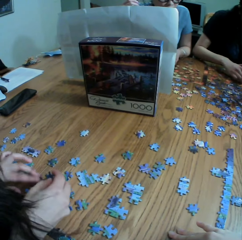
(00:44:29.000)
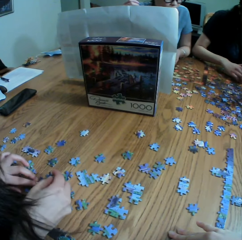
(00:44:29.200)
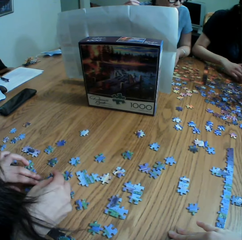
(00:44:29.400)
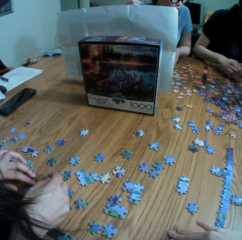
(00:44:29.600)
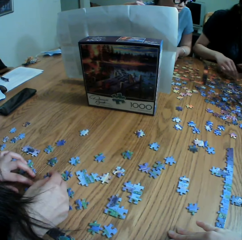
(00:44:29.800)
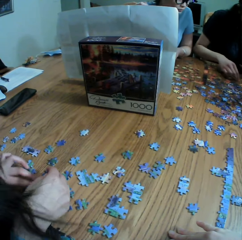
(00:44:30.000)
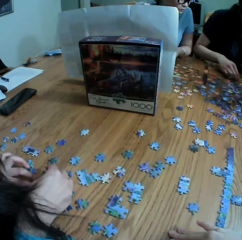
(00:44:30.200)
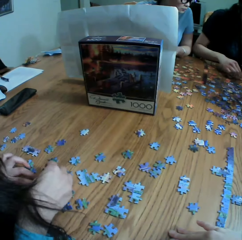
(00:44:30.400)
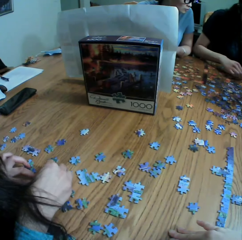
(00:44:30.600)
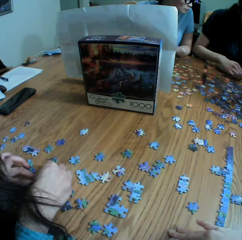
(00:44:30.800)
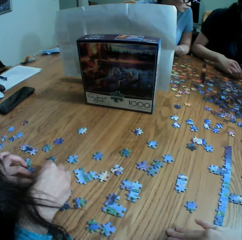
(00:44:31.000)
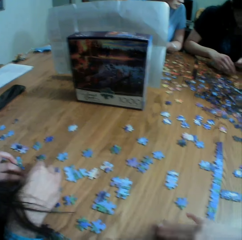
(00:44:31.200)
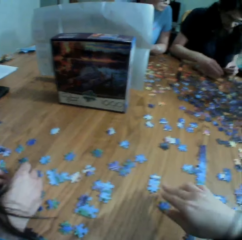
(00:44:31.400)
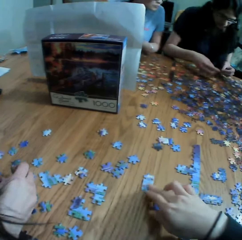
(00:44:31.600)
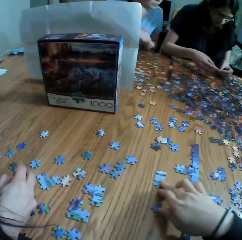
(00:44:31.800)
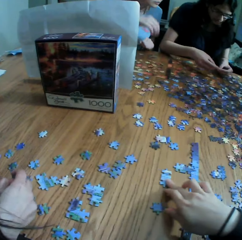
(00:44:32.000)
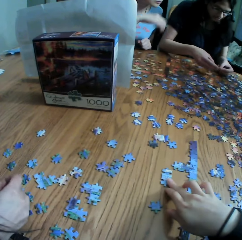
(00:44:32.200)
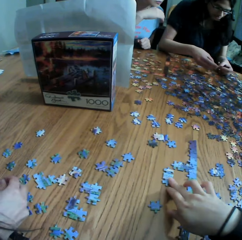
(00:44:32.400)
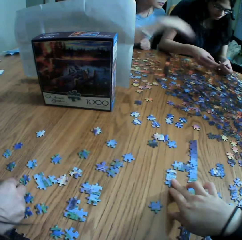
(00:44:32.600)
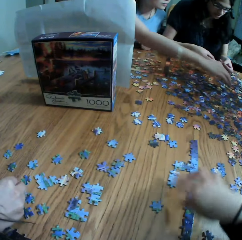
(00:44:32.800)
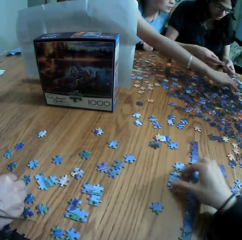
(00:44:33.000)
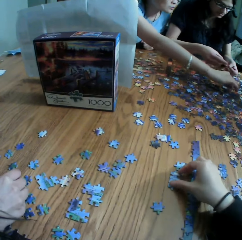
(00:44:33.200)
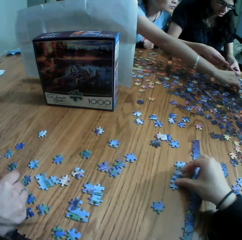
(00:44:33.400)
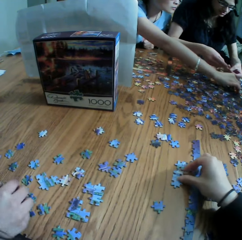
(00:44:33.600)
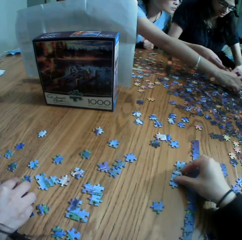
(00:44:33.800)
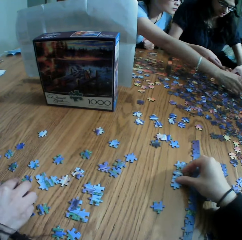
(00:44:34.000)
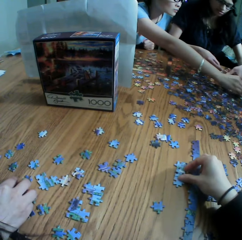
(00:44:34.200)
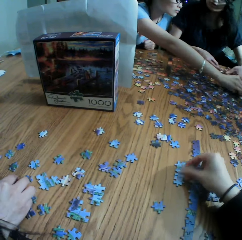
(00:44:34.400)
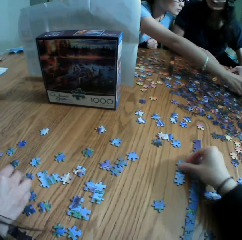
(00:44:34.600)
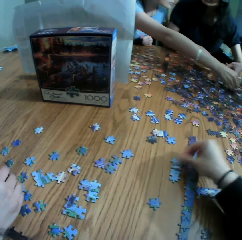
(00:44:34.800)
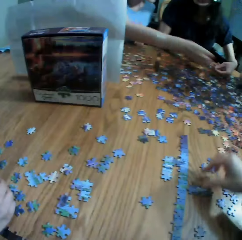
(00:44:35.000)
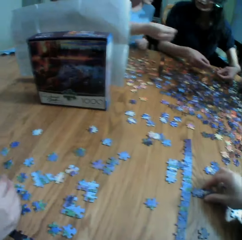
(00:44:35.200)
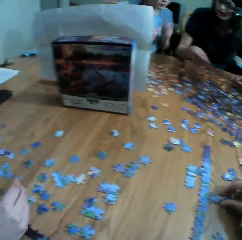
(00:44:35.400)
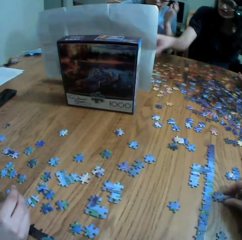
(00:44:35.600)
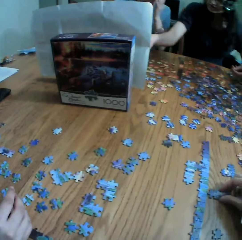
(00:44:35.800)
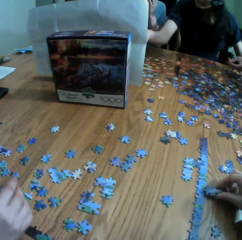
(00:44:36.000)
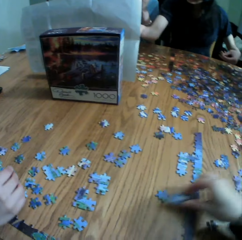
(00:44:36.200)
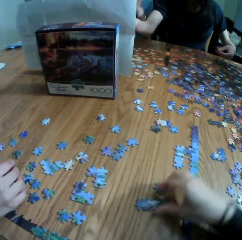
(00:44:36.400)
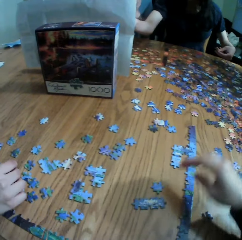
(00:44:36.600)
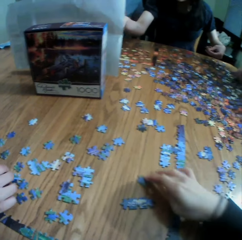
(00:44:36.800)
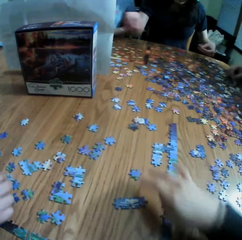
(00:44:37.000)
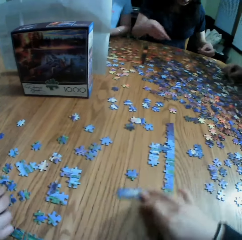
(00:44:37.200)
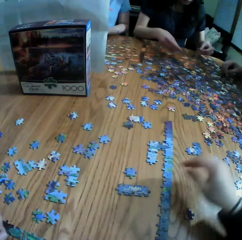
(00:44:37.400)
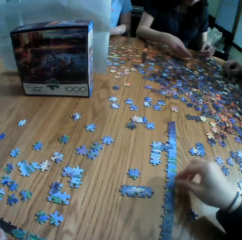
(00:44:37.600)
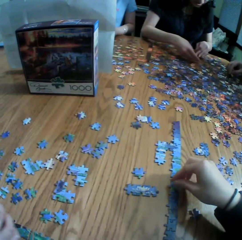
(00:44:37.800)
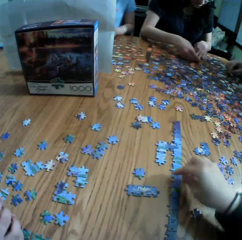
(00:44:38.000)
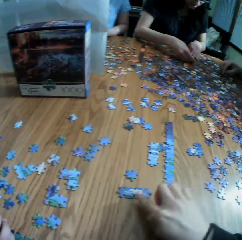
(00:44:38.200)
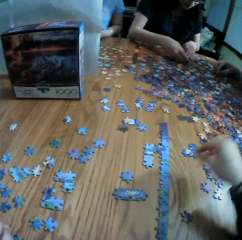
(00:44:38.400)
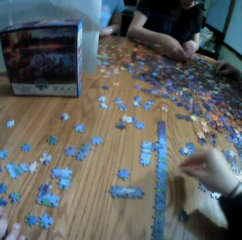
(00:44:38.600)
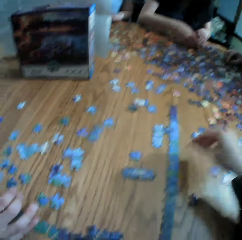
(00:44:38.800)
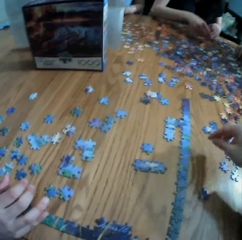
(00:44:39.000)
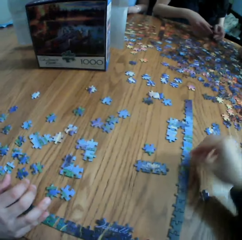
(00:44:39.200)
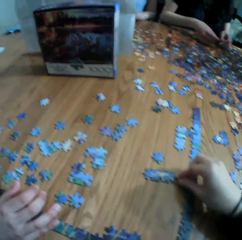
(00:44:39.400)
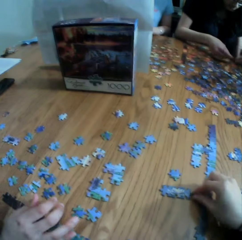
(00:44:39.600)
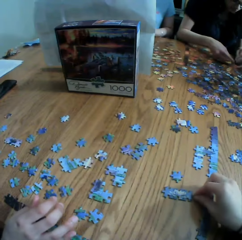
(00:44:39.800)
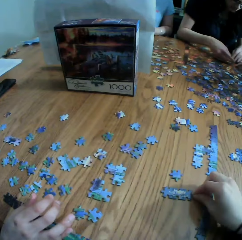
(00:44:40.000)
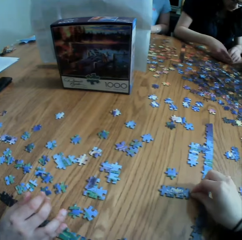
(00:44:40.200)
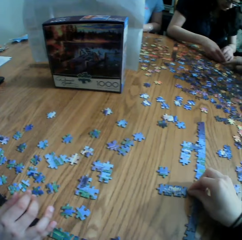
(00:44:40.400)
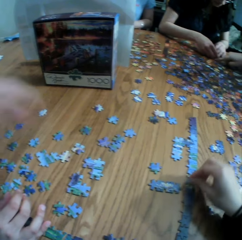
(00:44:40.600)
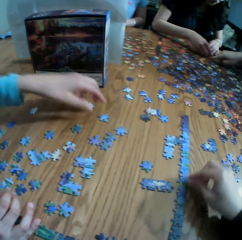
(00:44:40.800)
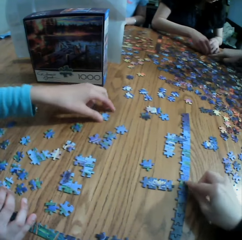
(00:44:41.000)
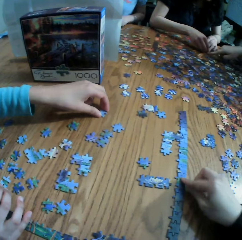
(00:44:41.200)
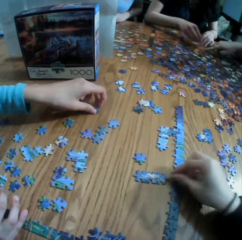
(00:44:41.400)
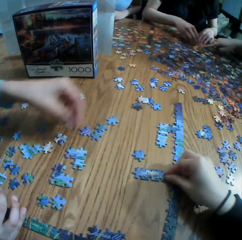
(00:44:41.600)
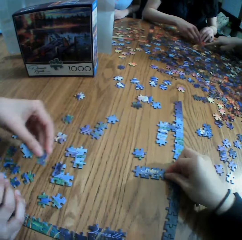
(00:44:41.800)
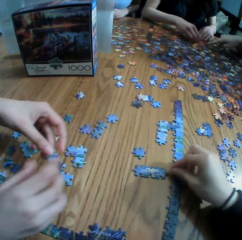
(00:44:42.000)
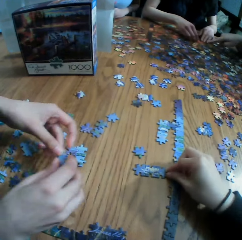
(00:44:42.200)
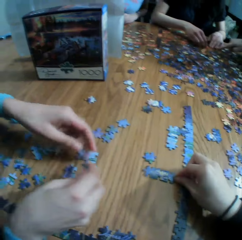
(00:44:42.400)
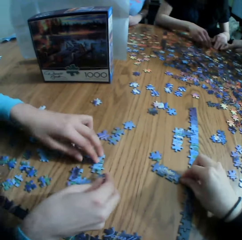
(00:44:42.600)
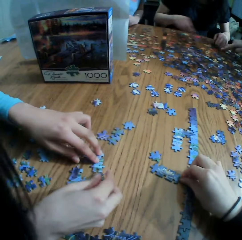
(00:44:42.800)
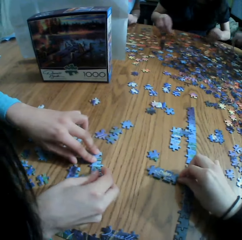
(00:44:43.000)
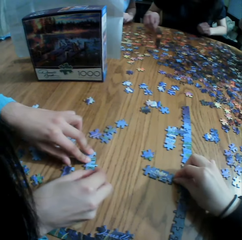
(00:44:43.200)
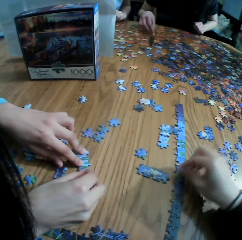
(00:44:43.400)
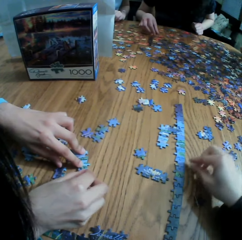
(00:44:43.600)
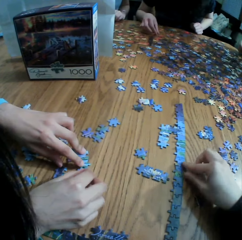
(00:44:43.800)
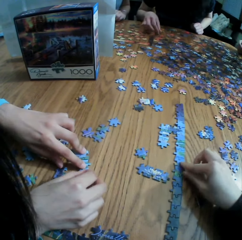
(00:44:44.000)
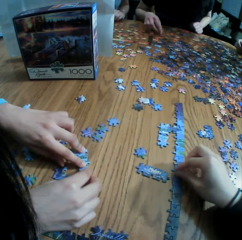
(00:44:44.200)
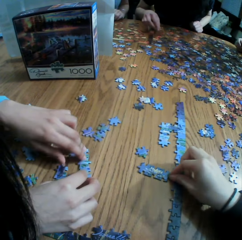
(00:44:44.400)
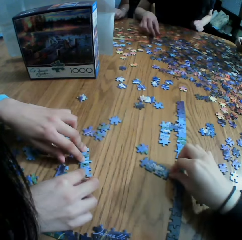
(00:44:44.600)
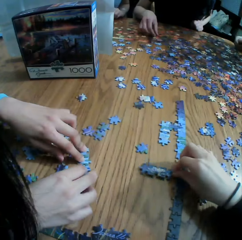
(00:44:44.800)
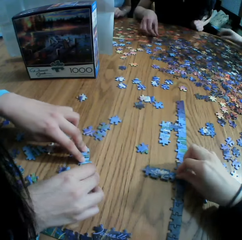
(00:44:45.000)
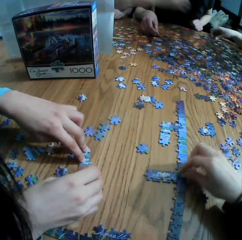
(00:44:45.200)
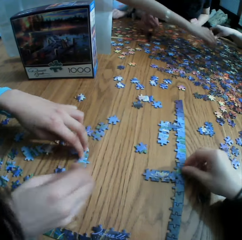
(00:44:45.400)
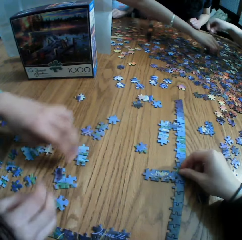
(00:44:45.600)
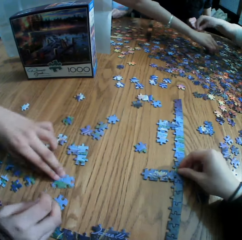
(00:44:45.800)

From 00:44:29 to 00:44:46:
A woman arranges the puzzle on the table. The camera wearer looks at the box. They move the puzzles on the table. They take the puzzles on the table. They put the puzzles on the table. They converse to the woman. They move the right hand on the table. They join the puzzle. The woman takes a paper puzzle. The woman arranges the puzzle.

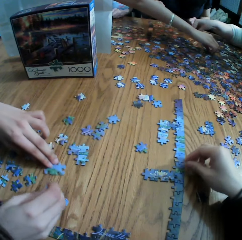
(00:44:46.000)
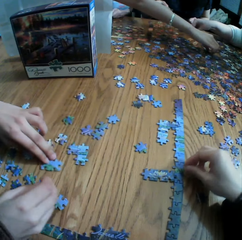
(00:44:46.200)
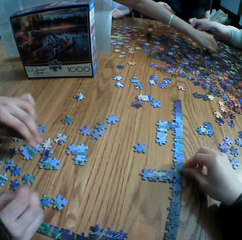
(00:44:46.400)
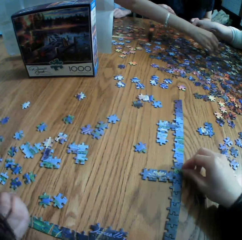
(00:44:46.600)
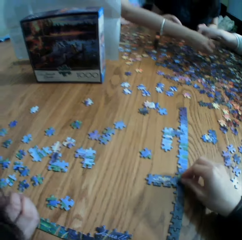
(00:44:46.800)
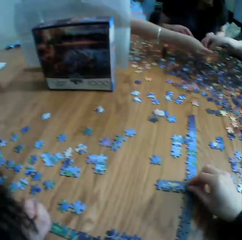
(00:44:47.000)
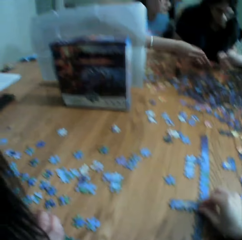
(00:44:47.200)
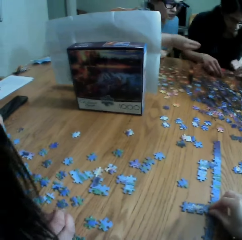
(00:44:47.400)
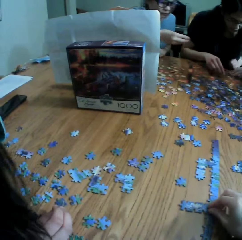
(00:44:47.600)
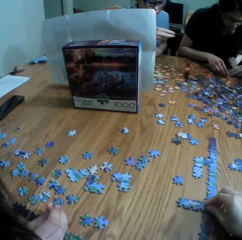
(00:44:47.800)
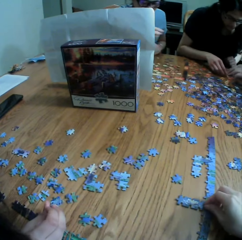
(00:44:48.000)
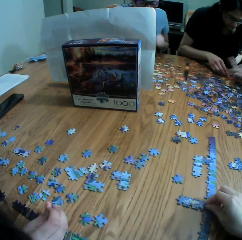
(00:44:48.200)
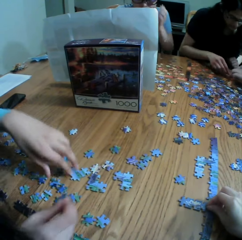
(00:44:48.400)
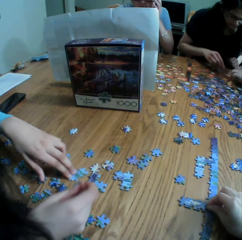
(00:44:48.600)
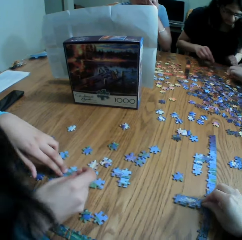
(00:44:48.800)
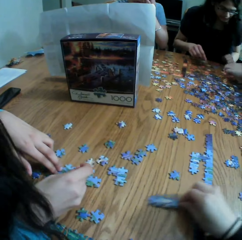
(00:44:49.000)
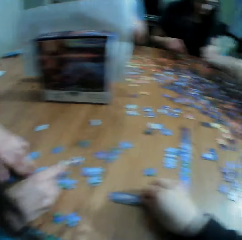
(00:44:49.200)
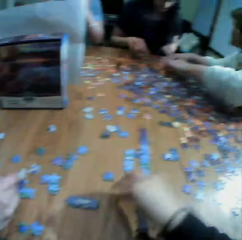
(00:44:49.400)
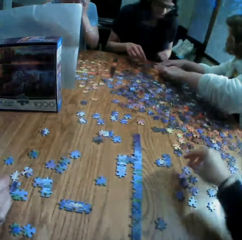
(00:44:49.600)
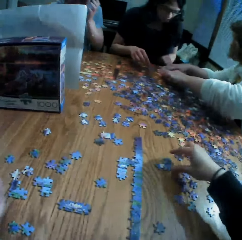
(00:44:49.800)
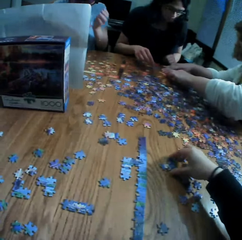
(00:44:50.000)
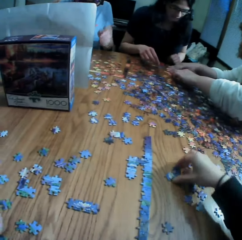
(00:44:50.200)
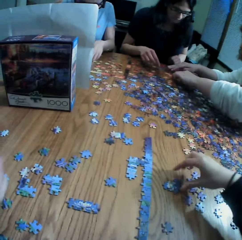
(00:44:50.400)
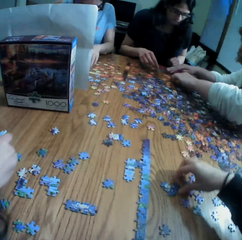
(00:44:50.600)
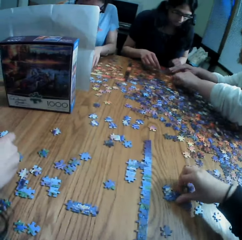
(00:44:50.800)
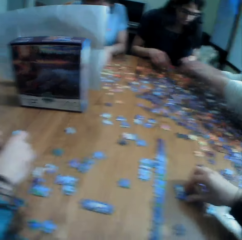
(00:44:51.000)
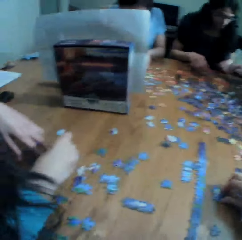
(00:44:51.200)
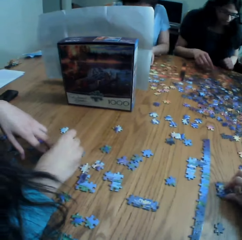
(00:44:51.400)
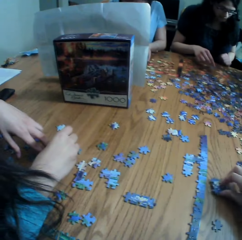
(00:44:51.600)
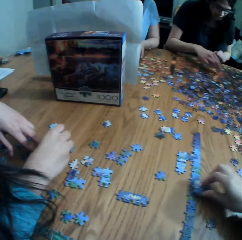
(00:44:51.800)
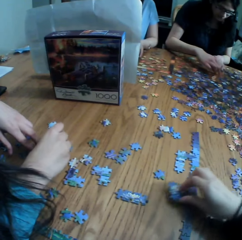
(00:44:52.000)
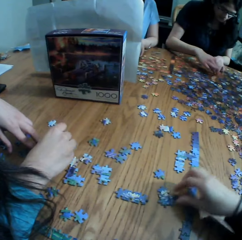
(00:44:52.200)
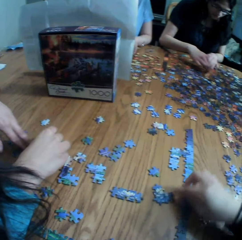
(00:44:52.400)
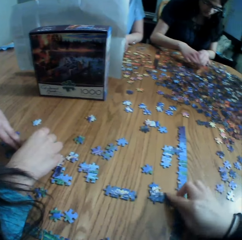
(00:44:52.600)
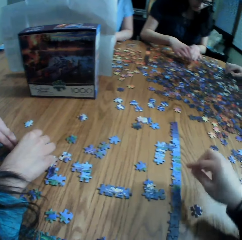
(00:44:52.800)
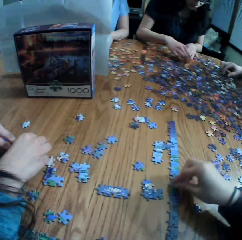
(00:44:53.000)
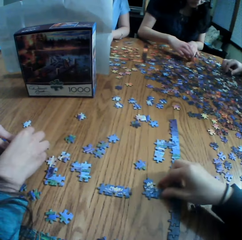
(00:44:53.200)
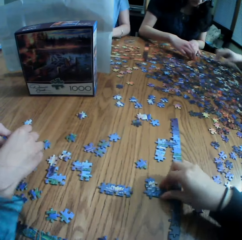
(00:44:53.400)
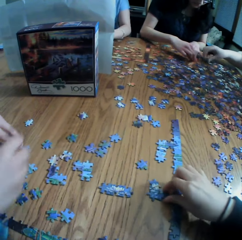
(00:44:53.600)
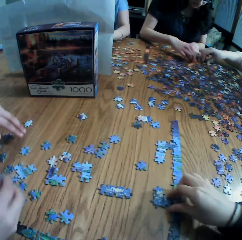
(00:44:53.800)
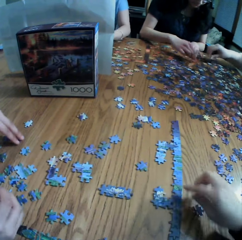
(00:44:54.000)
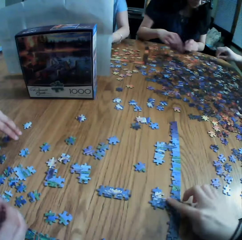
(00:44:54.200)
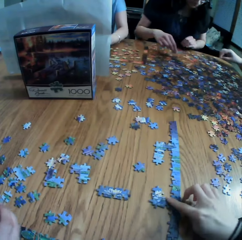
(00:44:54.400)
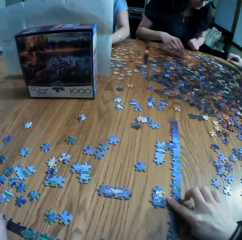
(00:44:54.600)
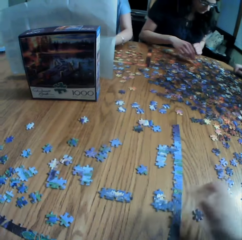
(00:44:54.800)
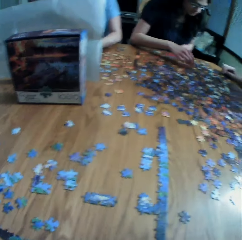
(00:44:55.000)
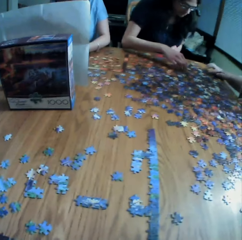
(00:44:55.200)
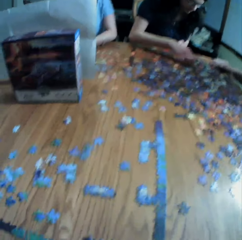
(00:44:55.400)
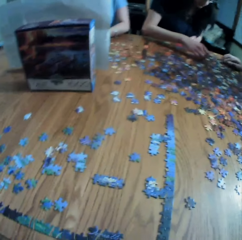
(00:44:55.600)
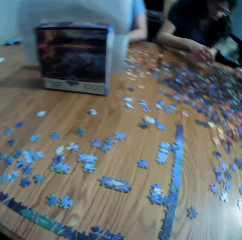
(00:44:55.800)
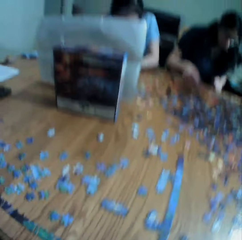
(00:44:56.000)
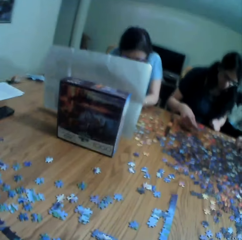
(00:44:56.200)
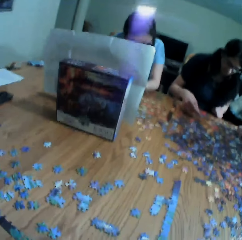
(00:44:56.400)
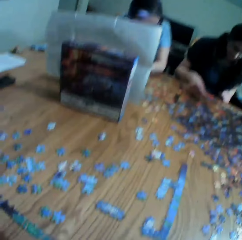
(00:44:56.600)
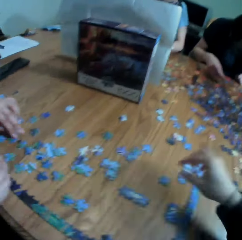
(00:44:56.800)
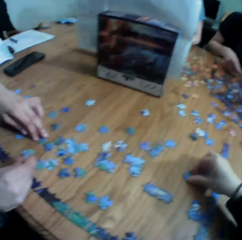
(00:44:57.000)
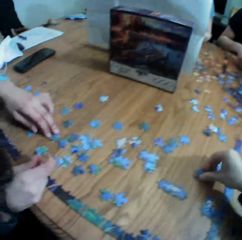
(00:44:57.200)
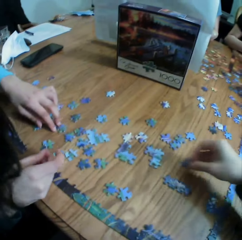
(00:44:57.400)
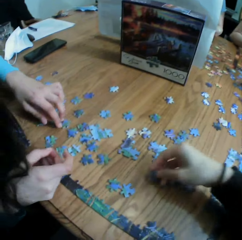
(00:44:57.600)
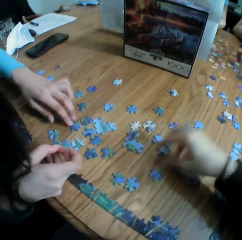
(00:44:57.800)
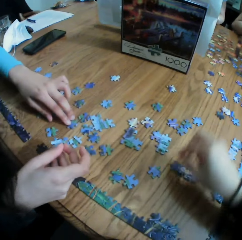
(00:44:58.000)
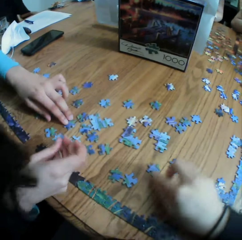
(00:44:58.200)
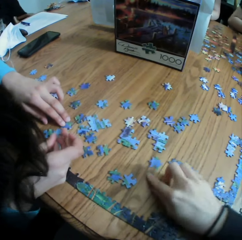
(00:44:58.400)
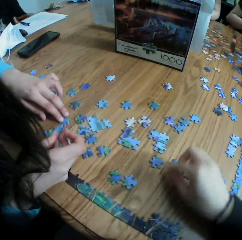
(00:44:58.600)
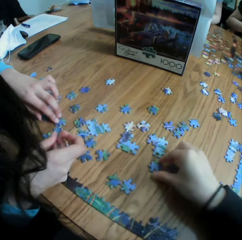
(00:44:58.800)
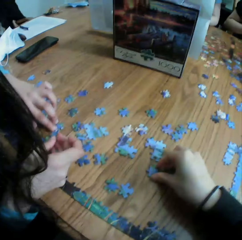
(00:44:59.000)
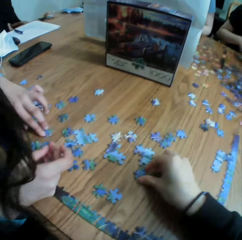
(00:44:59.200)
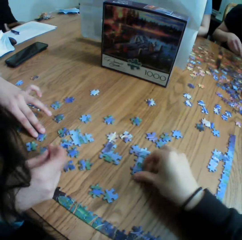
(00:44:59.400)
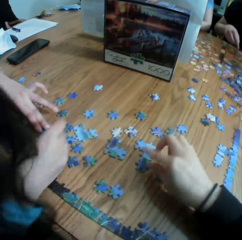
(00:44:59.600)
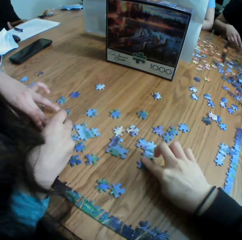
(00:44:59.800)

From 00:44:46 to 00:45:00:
The camera wearer looks at the box. They take a puzzle. They put the puzzle on the table. They join the puzzle. They move the right hand. They look at the box. They take a paper puzzle. They move the paper puzzle on the table.
